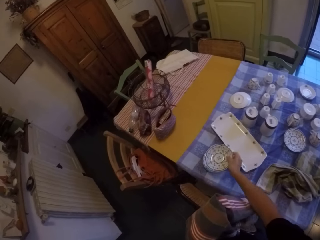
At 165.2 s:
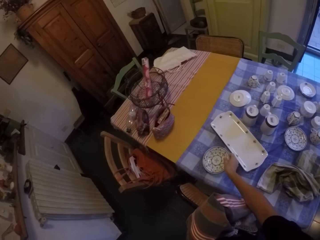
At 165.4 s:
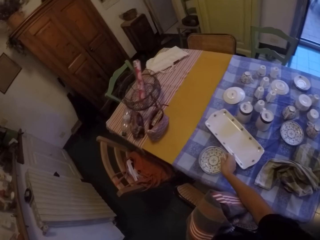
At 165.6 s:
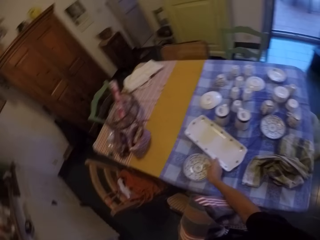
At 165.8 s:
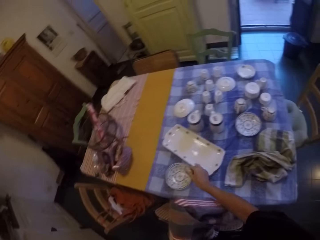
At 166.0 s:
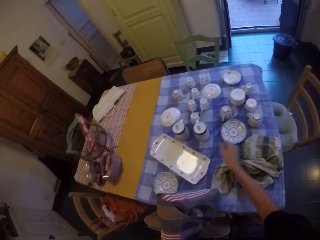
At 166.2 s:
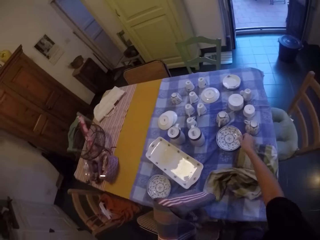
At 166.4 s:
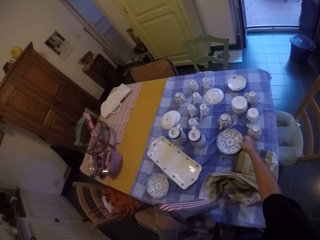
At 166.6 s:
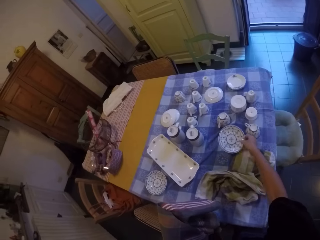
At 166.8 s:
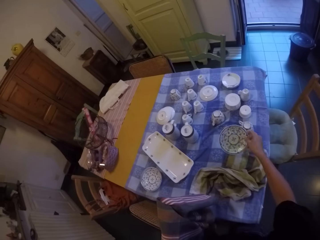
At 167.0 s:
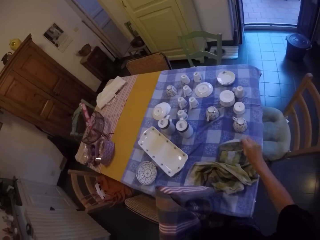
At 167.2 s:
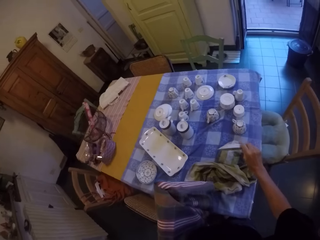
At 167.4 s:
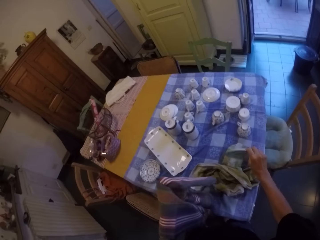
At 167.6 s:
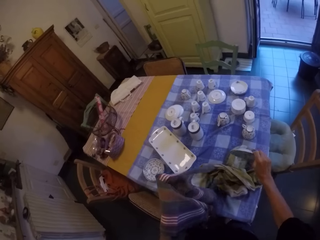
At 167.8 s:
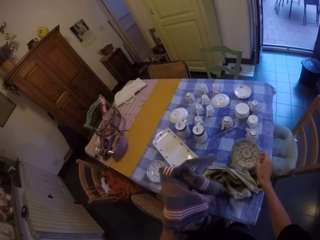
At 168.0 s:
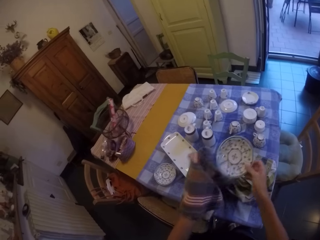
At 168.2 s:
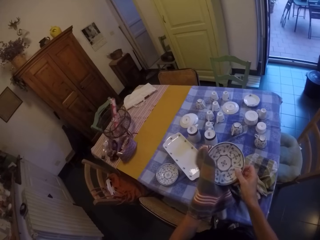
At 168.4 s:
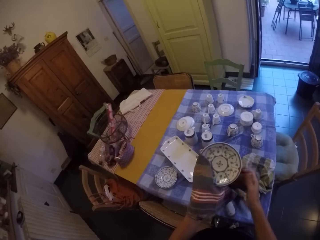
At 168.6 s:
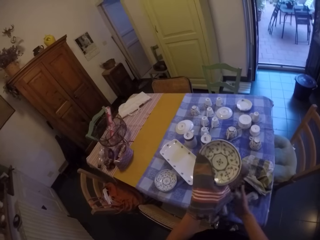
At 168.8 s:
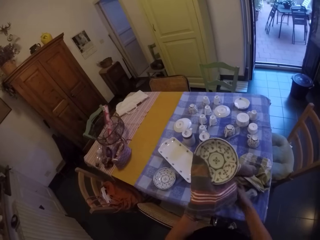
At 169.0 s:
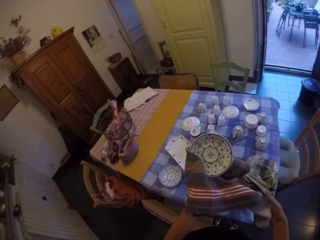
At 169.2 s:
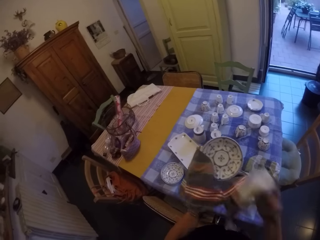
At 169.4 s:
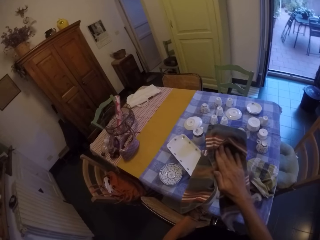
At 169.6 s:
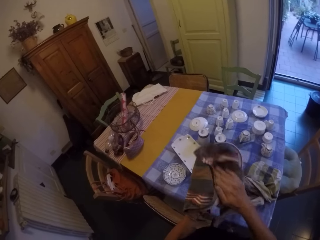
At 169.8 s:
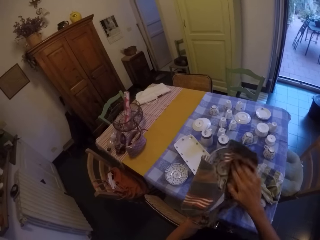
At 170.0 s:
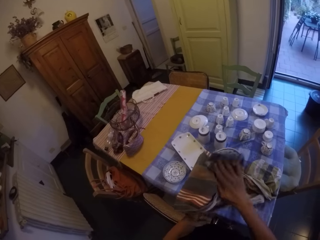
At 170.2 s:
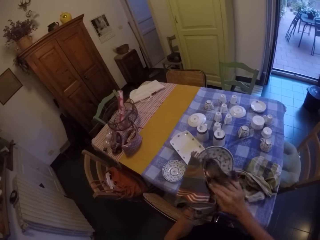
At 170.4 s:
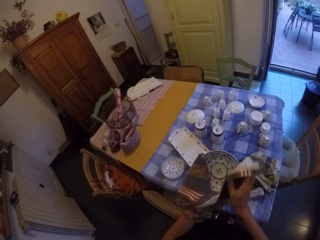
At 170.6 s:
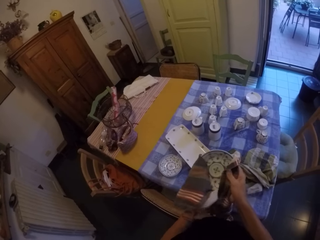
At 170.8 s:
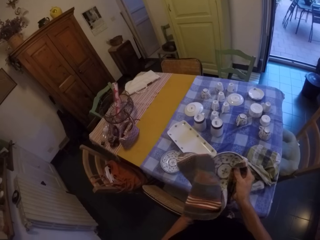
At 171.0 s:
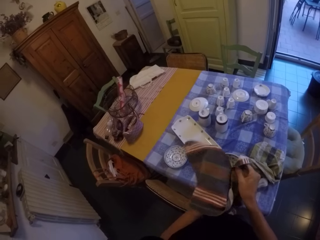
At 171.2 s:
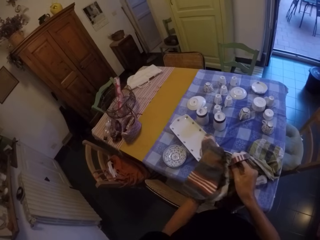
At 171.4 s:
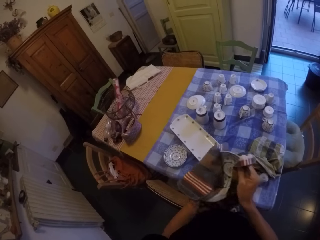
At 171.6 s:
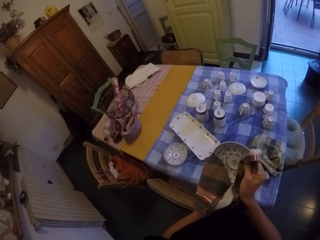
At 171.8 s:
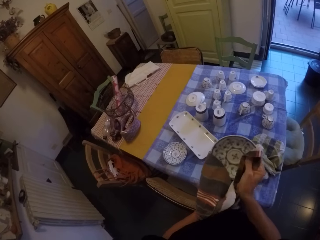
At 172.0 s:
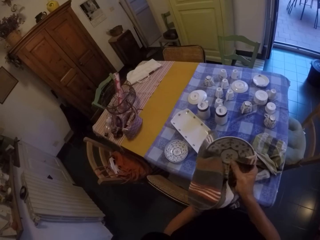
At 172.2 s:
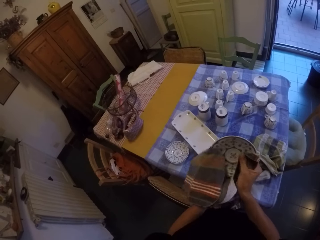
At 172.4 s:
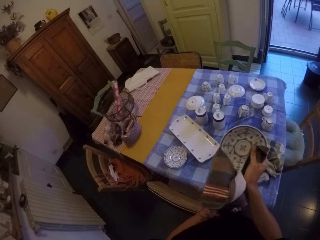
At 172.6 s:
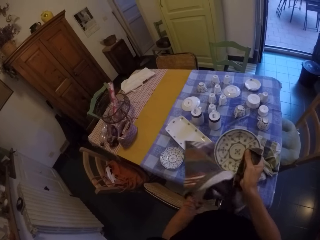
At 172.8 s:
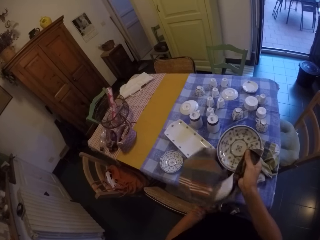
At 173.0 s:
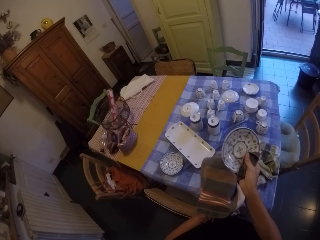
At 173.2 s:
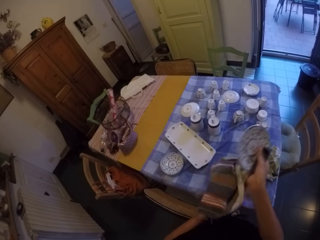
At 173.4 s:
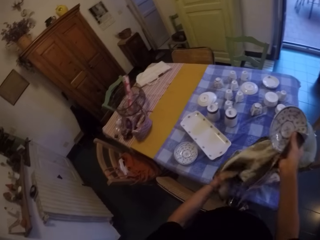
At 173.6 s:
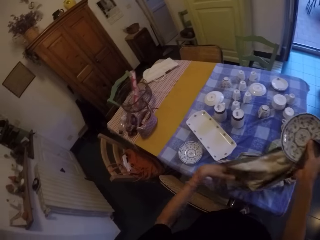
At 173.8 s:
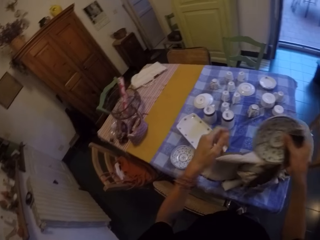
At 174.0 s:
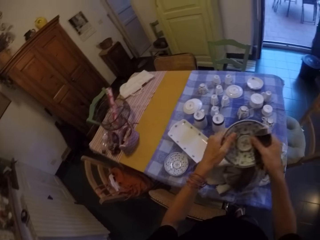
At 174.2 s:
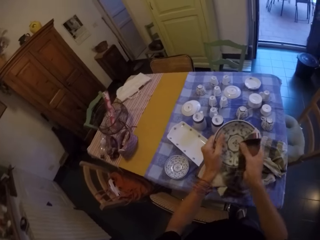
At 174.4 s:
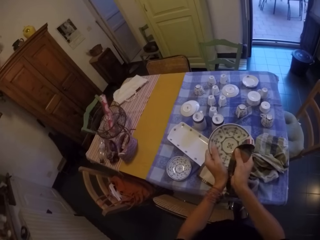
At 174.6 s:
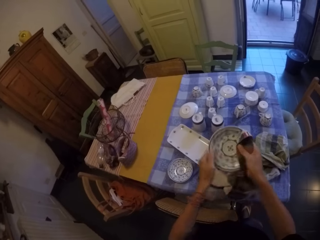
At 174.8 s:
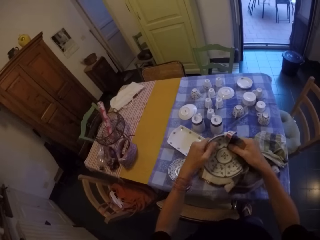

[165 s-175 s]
The camera wearer places the side plate on top of another side plate. They pick up the side plate on the table. They pour the water on the table. They rinse the side plate on the table. They wipe the side plate with the kitchen towel. They wipe the side plate with both hands.

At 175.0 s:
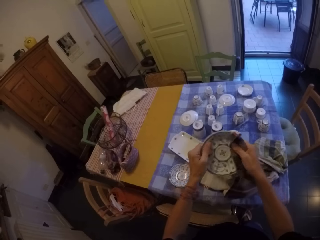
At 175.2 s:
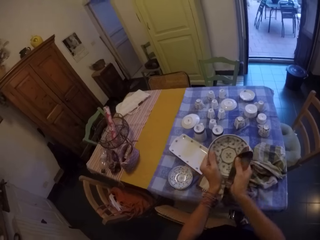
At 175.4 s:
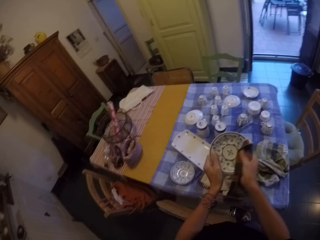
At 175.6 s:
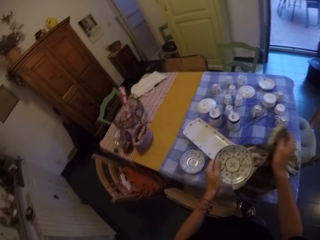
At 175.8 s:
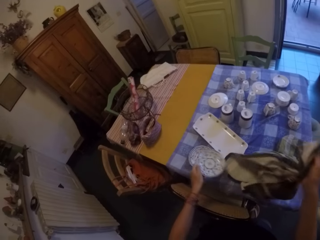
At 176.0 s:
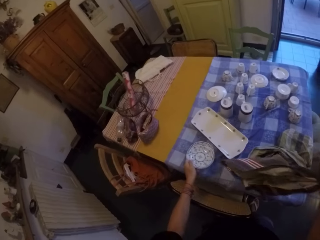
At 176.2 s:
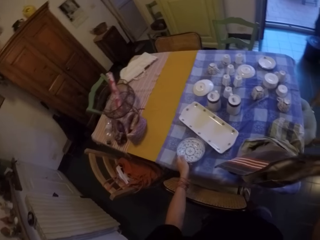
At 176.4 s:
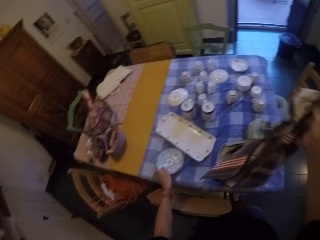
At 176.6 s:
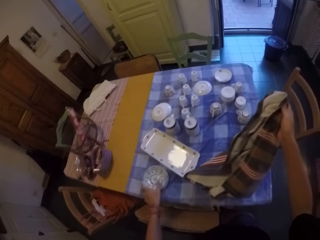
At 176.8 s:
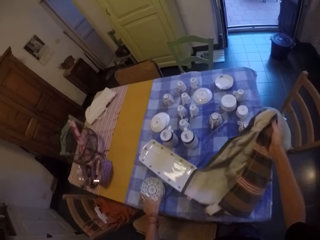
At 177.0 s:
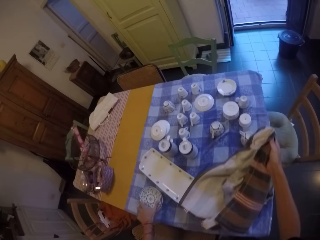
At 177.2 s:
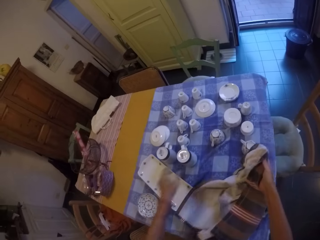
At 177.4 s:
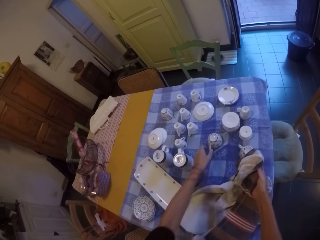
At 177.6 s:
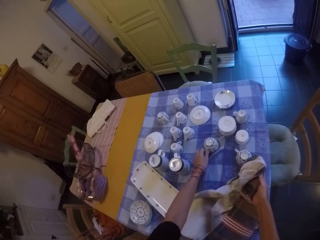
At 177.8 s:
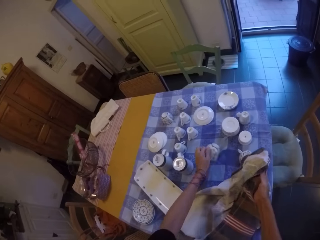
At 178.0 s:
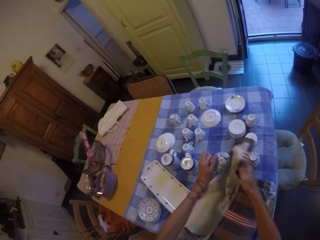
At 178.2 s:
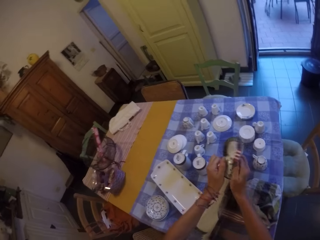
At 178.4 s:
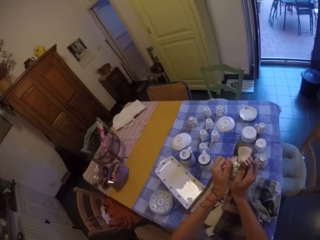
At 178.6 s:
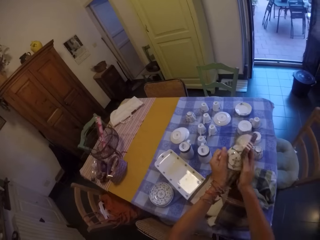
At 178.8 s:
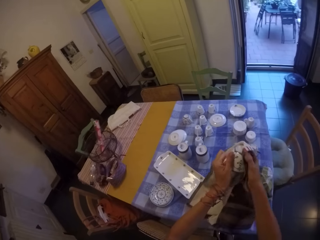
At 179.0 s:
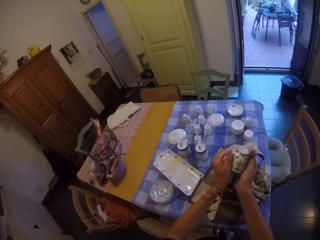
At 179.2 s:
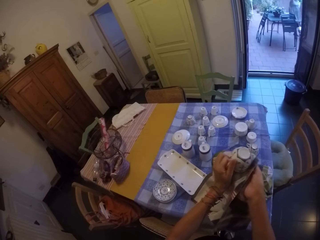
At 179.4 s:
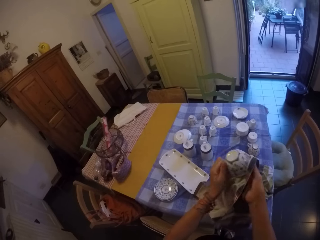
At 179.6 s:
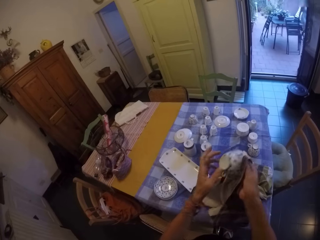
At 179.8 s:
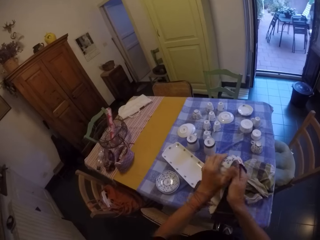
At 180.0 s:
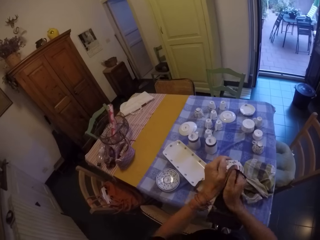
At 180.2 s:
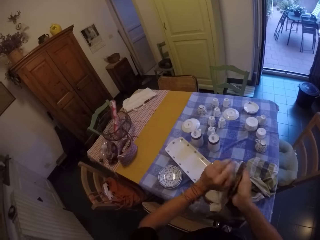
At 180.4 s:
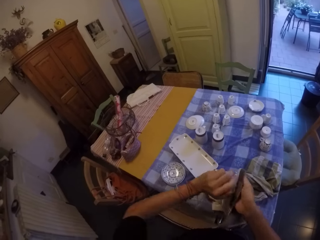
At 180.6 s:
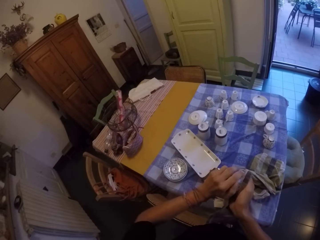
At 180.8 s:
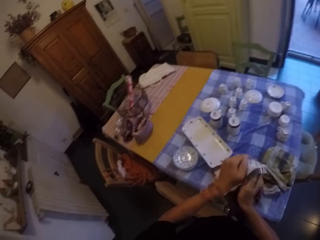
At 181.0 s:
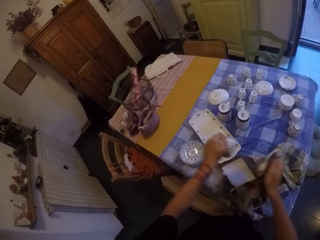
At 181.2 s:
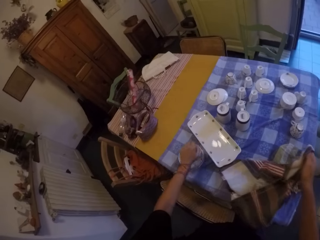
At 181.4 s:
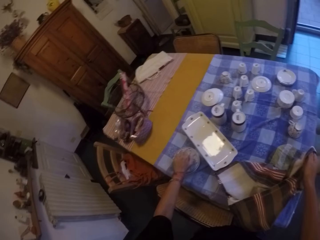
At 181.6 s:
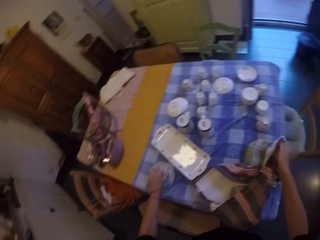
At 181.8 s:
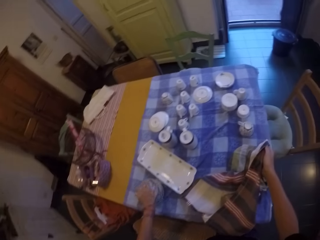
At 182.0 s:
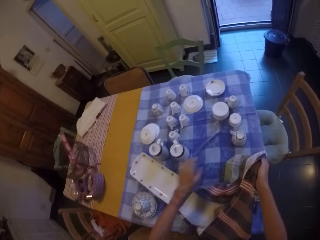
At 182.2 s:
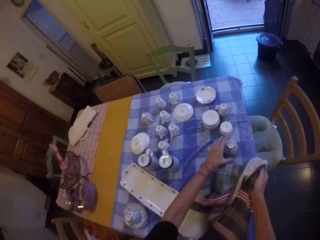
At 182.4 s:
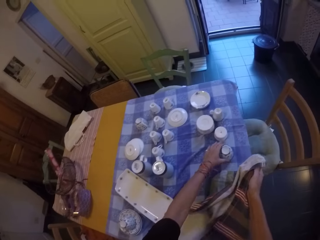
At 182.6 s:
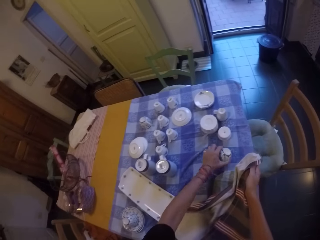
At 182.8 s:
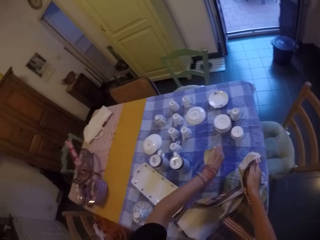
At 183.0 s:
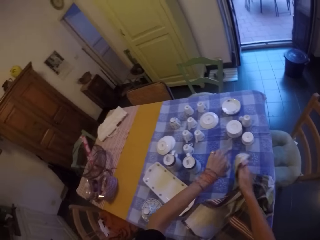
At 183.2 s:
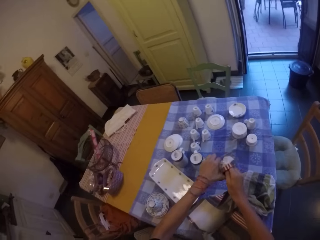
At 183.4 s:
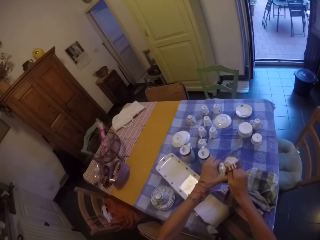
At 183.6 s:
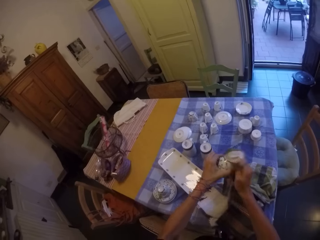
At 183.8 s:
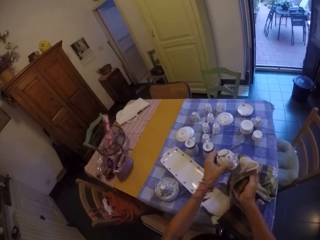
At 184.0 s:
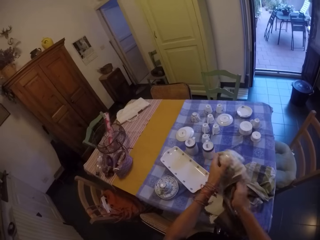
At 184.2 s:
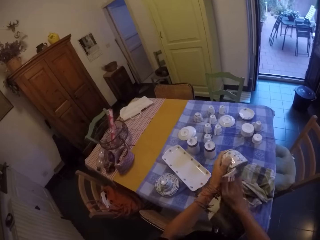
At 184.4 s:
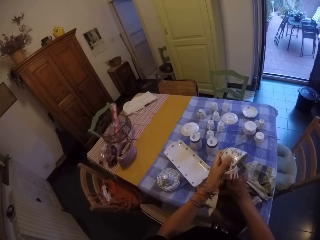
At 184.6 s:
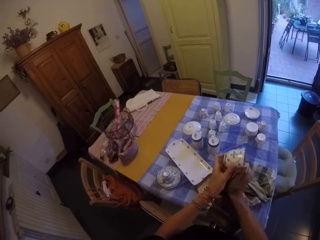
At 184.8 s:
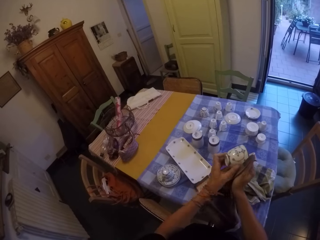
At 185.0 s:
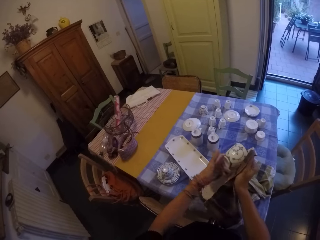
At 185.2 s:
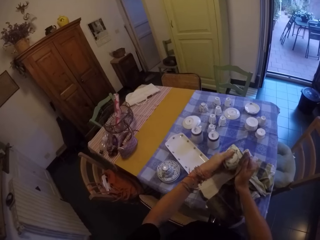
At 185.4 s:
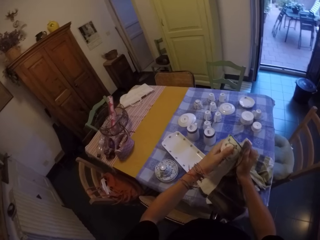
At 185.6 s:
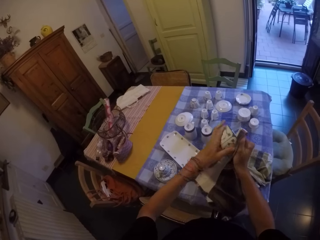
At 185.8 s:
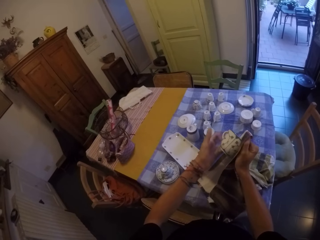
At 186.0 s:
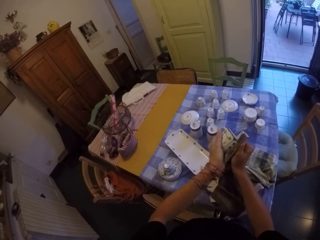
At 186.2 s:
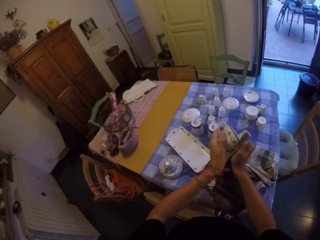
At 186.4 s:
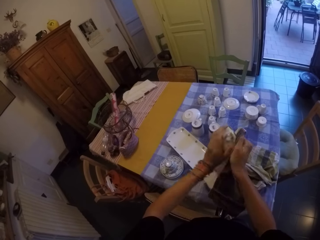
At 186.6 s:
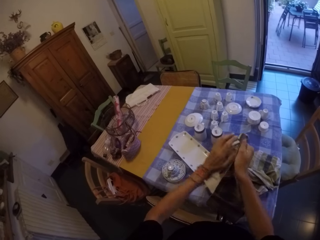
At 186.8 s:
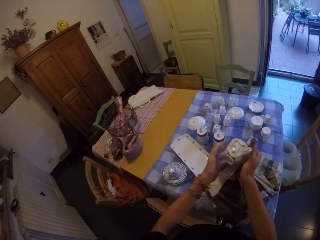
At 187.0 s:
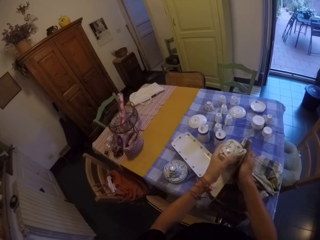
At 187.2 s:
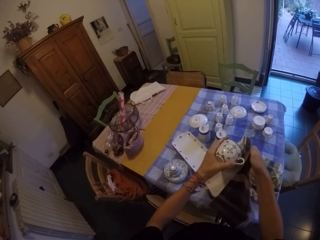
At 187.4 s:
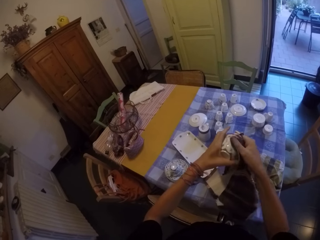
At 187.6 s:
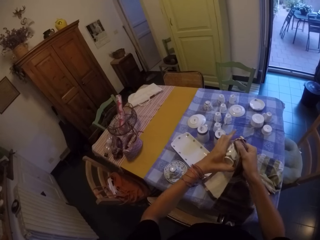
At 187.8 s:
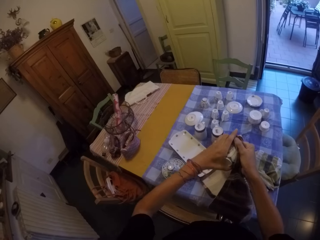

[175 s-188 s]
The camera wearer places the side plate on top of another side plate. They pick up the cup on the table. They wipe the cup with the kitchen towel. A man walks. The camera wearer places the cup on top of the side plate. They pick up the cup on the table. They wipe the cup with the kitchen towel.
